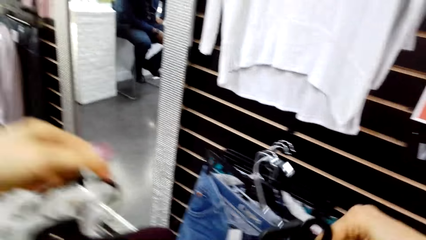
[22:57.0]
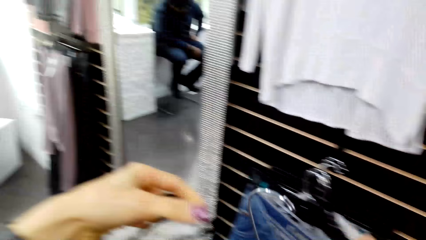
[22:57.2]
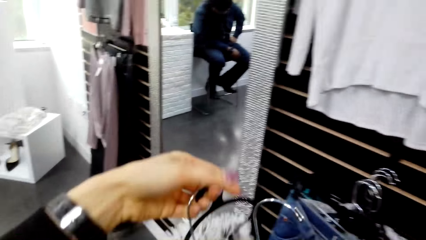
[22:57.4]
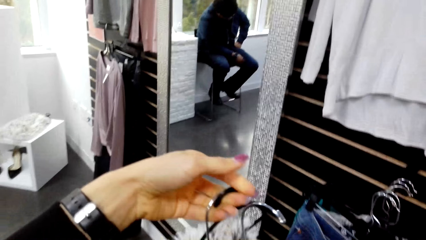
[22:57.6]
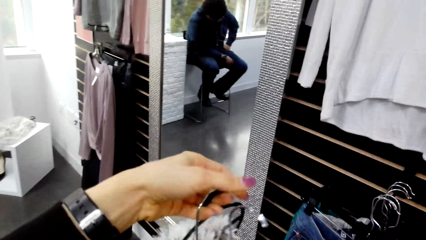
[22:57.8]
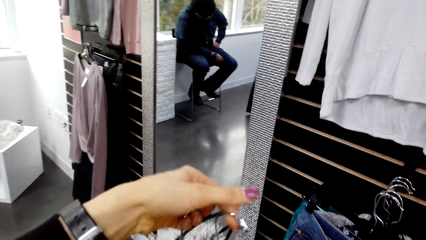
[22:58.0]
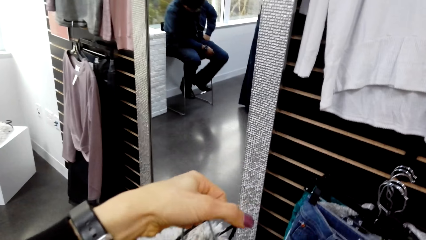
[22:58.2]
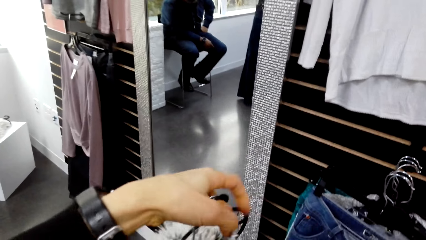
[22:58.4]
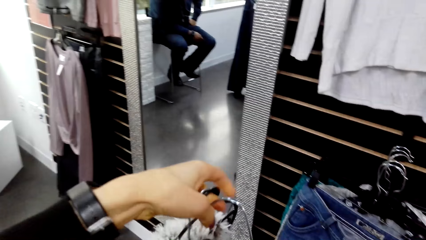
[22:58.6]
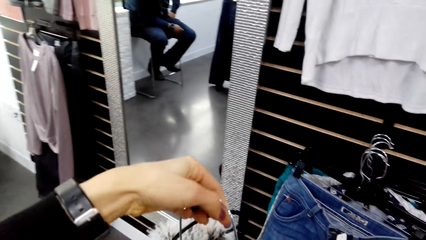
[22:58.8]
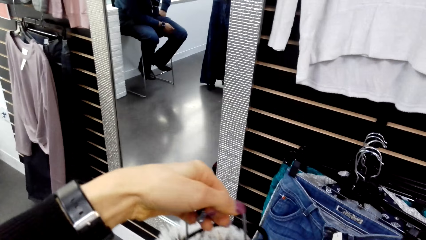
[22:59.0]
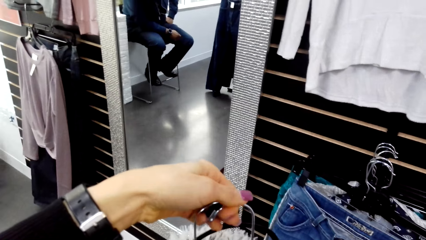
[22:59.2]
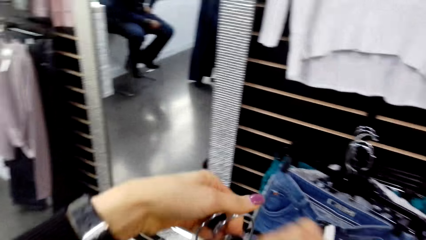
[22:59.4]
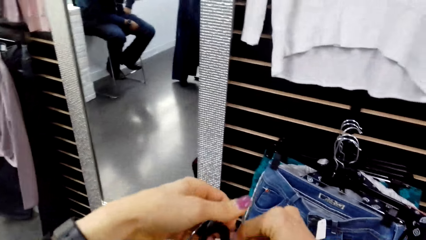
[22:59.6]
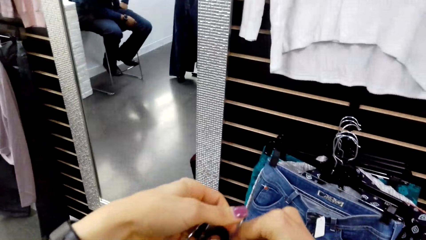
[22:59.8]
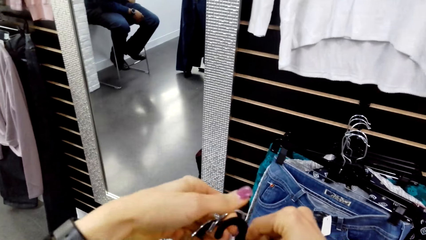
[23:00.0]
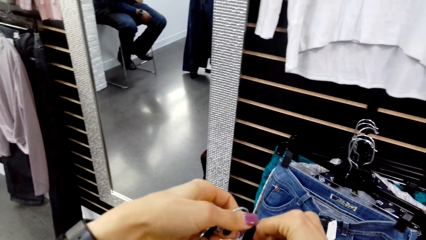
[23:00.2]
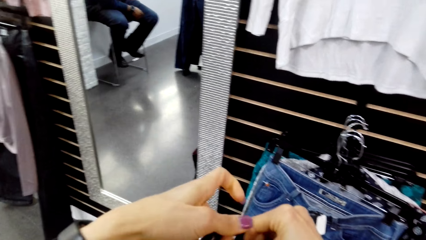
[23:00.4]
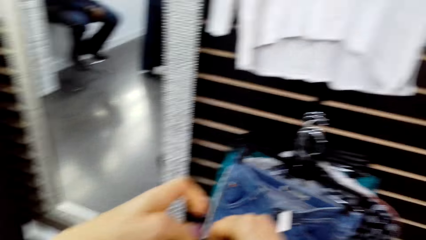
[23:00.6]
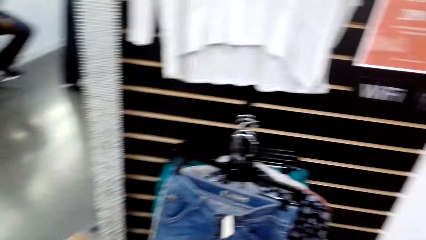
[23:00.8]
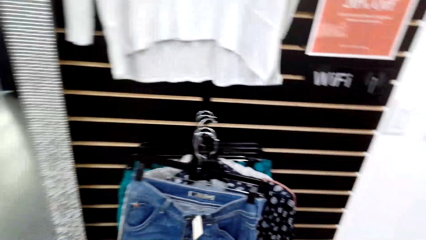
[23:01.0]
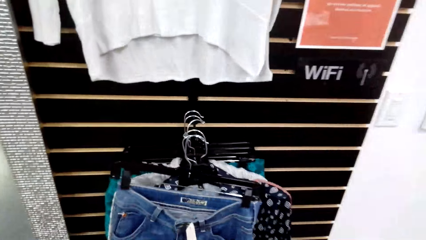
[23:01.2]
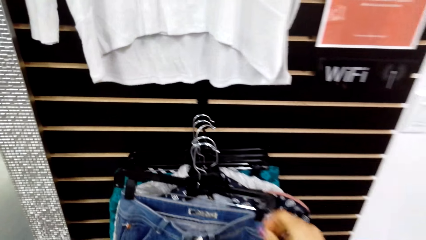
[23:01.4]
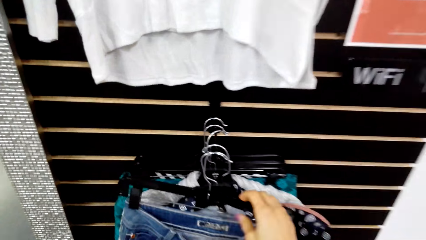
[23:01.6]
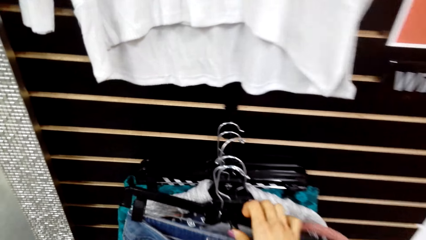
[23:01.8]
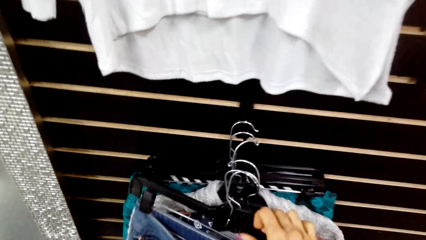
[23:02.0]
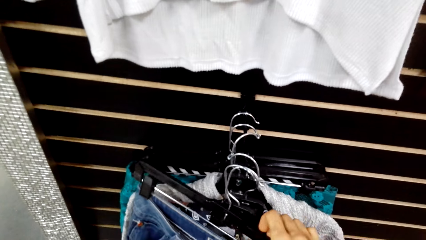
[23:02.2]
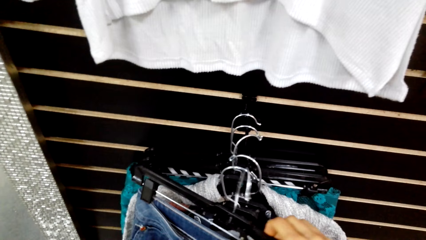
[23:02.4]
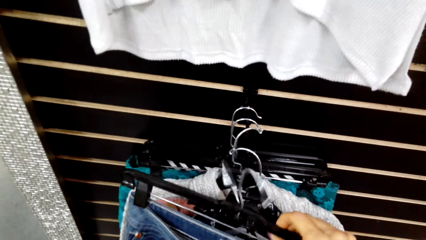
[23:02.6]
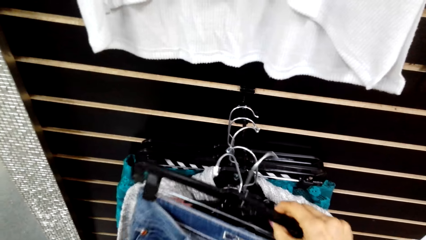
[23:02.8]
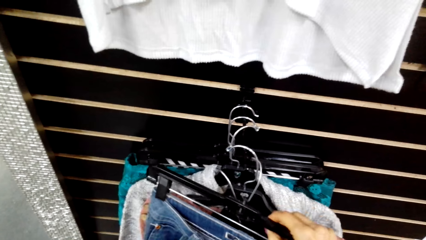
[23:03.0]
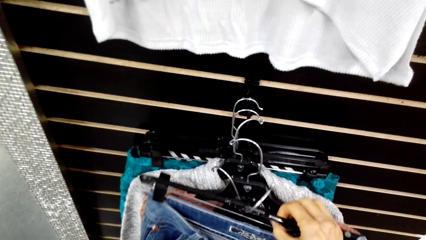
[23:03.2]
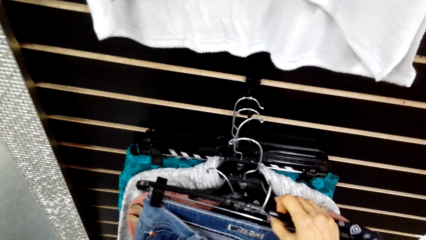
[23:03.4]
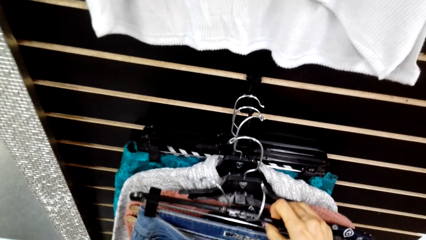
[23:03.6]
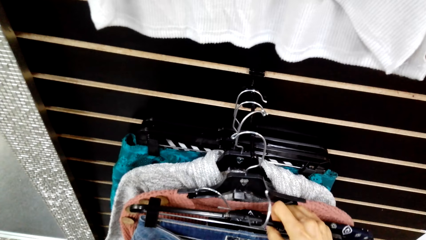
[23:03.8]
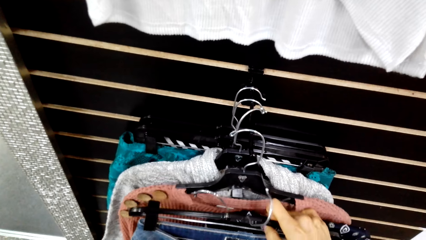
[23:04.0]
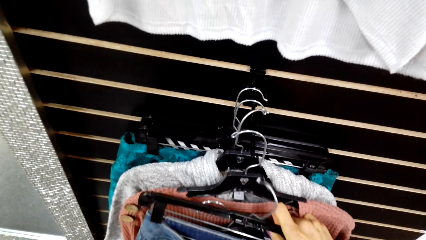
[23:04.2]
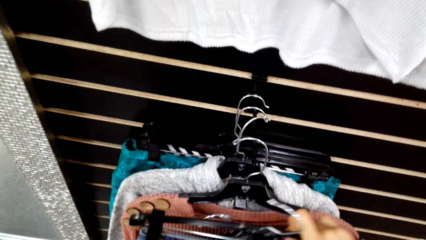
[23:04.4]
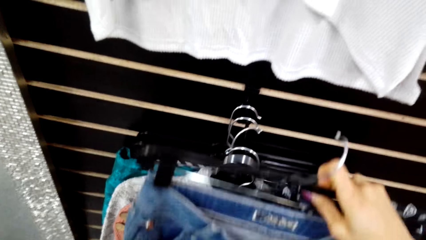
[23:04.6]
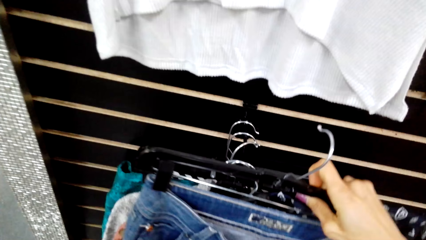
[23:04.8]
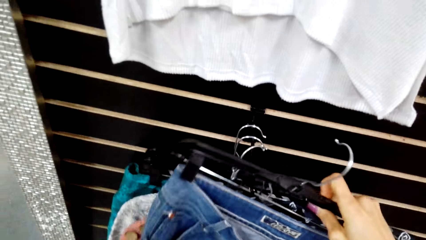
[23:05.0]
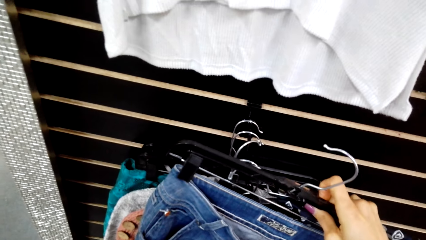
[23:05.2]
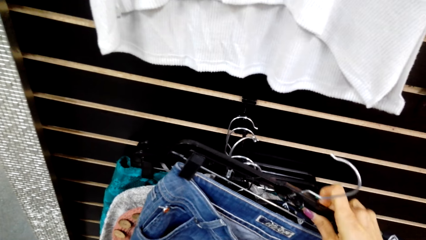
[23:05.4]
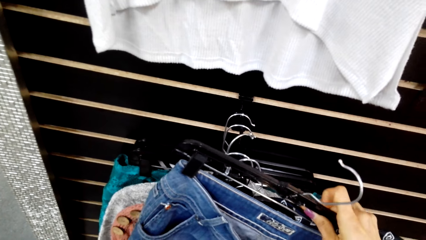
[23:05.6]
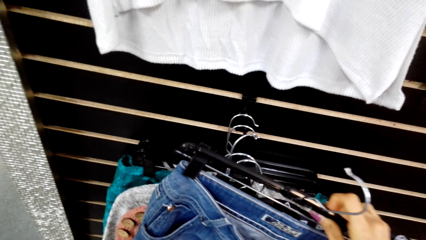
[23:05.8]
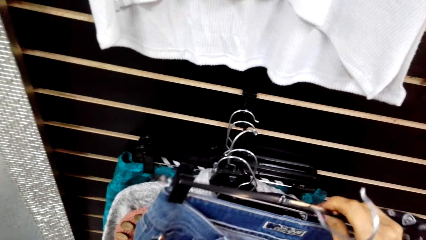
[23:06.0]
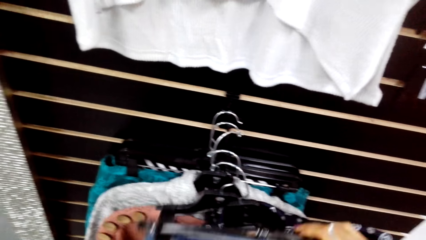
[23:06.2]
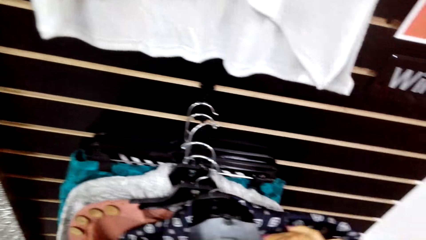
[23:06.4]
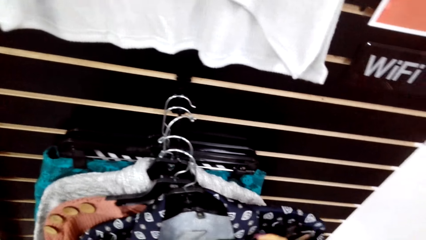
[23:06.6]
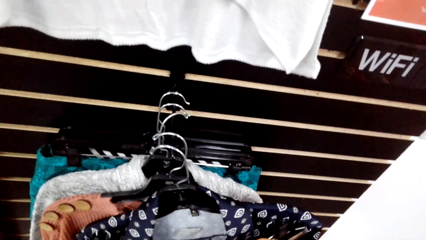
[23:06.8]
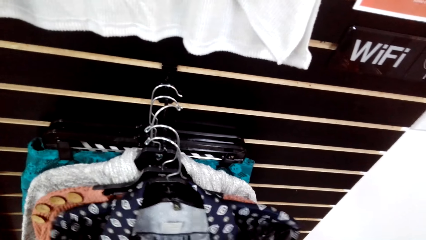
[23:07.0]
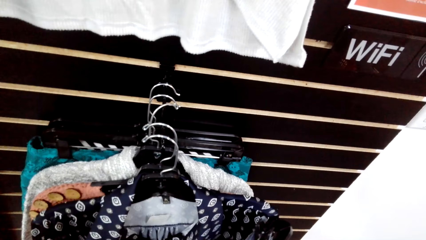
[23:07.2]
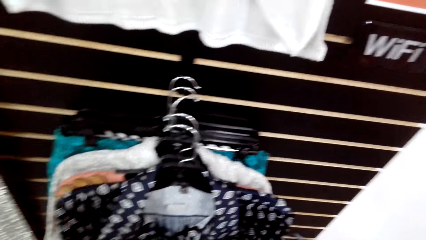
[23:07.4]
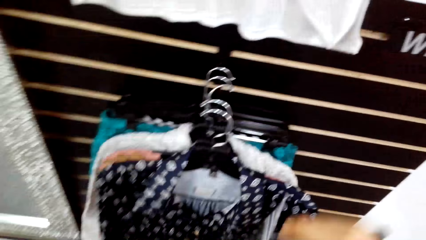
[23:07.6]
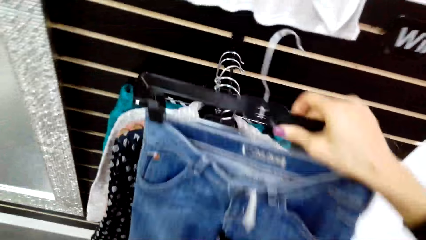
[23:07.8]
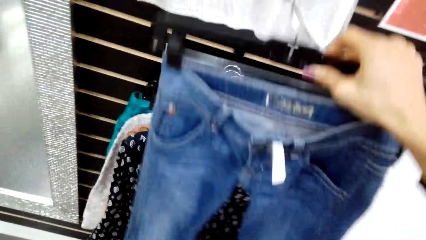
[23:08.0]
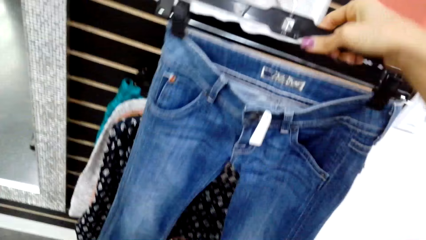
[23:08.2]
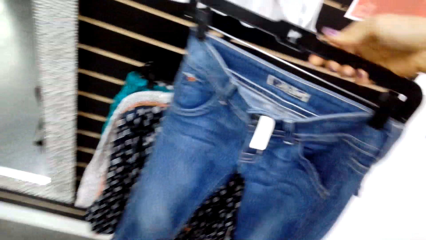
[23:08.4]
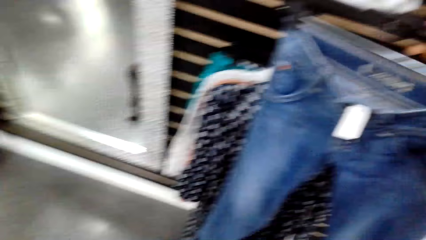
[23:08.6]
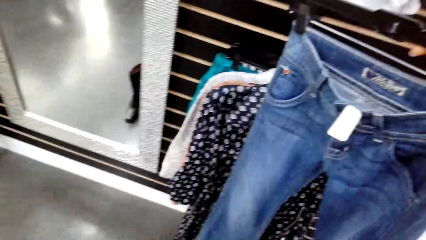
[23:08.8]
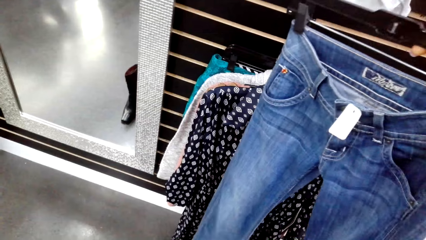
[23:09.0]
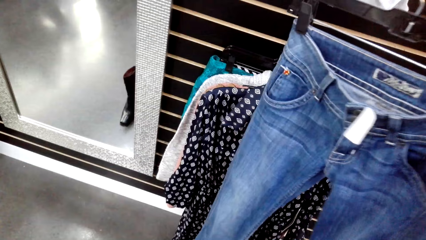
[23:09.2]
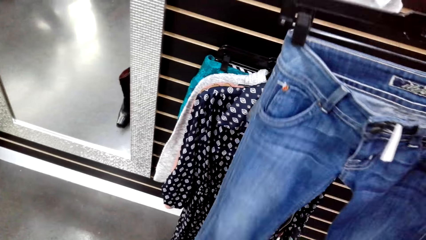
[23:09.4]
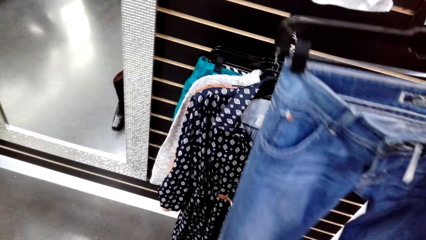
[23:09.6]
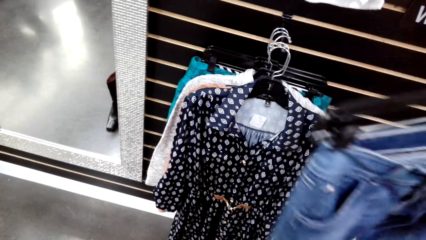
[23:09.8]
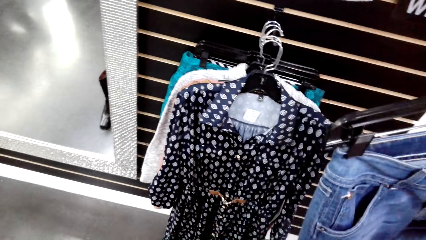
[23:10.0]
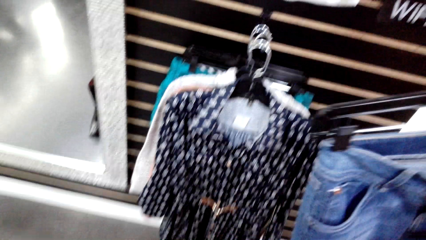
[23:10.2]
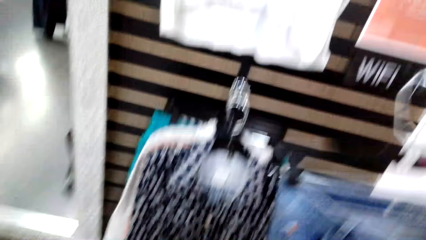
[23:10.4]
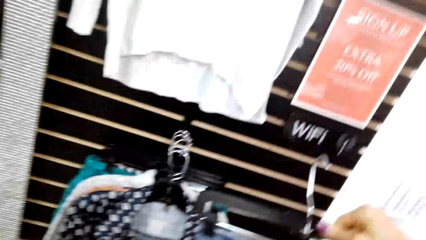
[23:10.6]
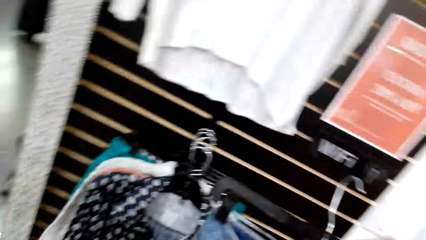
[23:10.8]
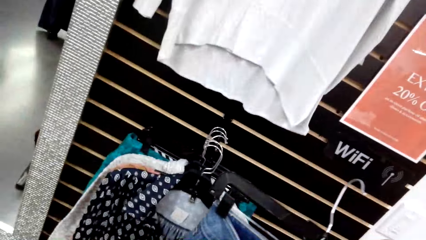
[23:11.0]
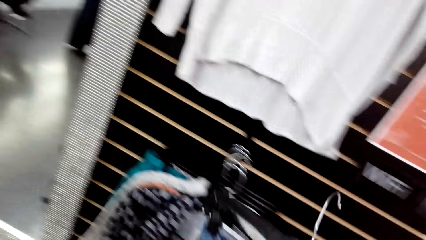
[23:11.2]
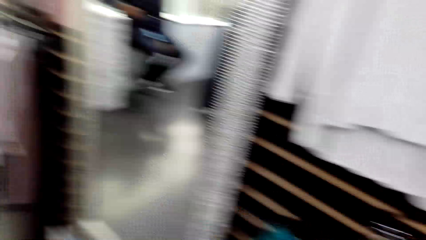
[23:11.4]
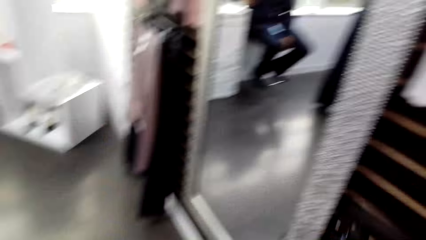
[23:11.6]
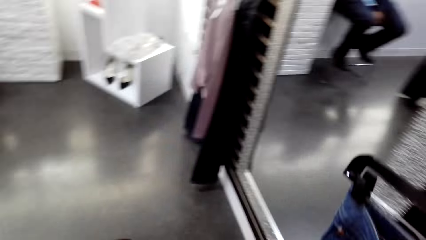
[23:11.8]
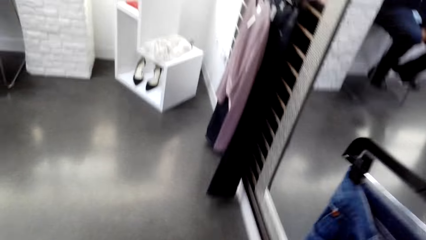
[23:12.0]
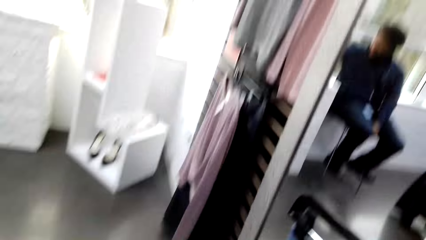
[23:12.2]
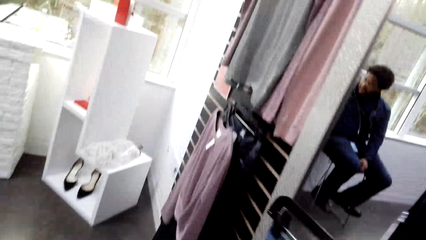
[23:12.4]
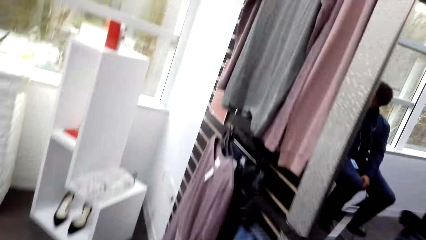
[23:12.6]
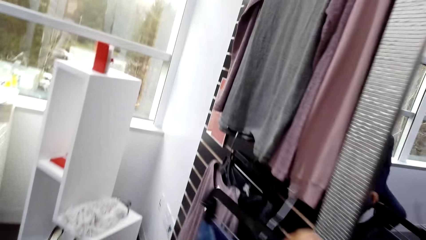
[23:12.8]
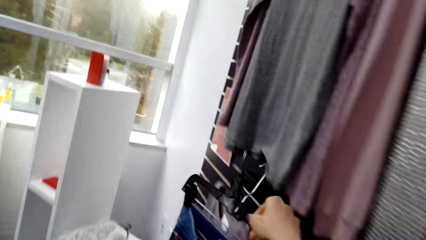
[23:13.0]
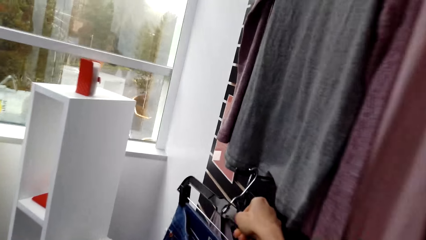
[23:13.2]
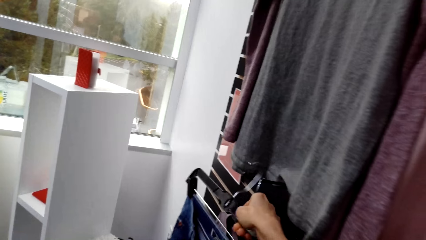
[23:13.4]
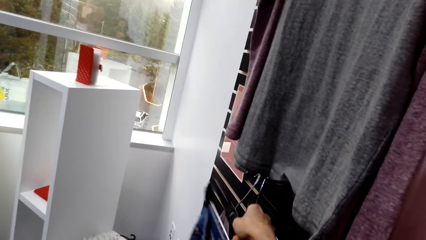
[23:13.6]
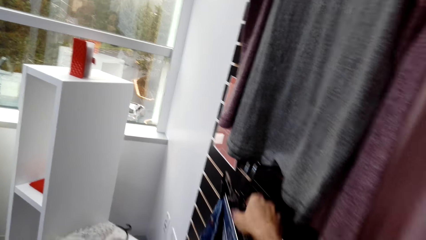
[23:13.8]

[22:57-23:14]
The camera wearer picks the clothes from the display rack. They look at a trouser. They display the picked cloth. They walk in the supermarket. They hang the cloth on the display rack.
